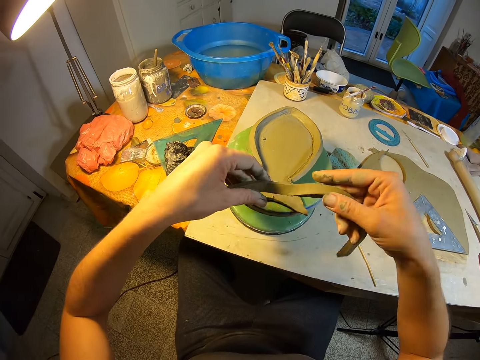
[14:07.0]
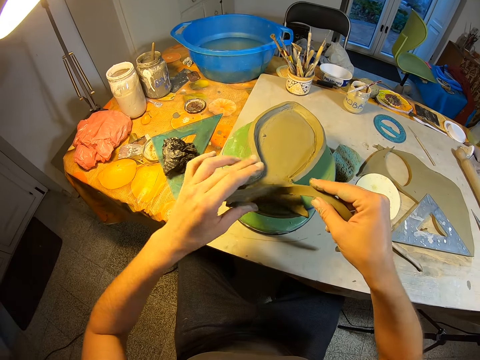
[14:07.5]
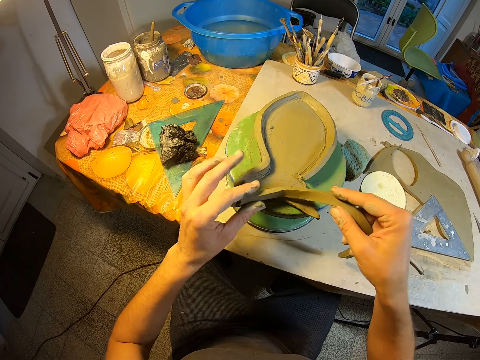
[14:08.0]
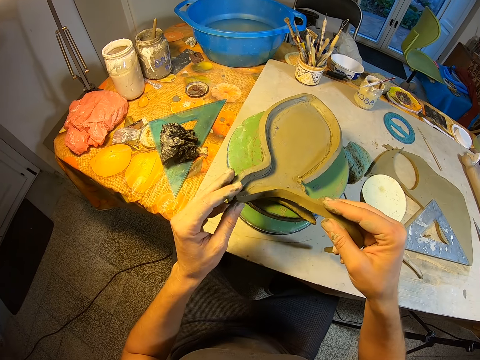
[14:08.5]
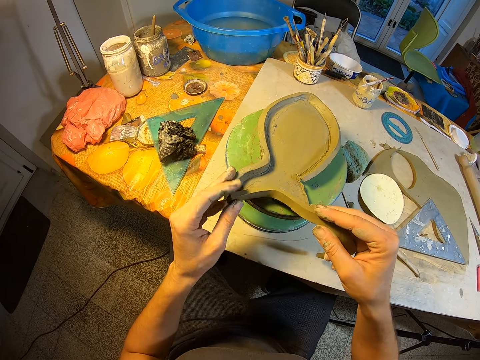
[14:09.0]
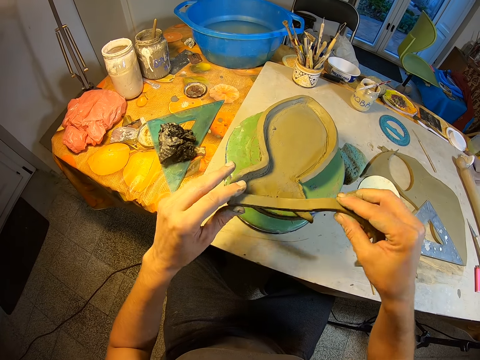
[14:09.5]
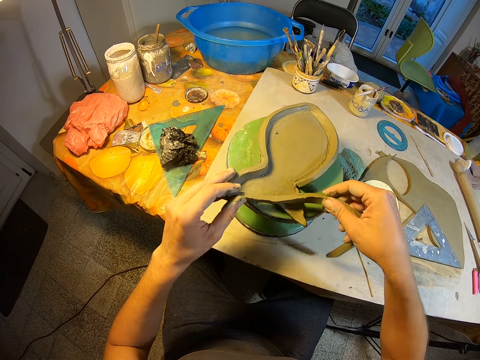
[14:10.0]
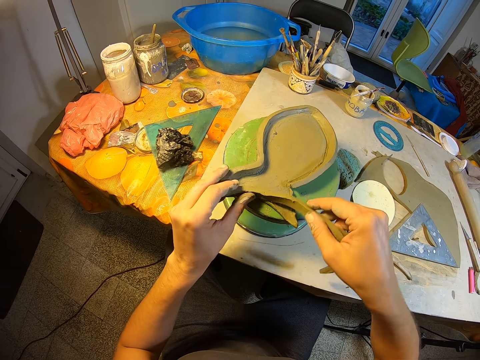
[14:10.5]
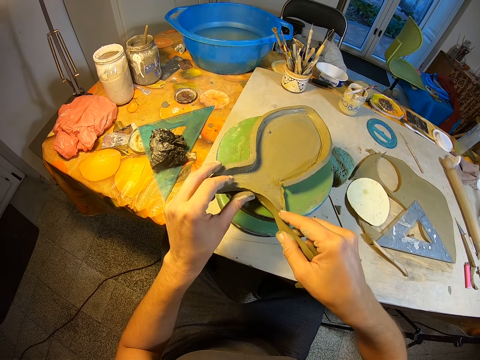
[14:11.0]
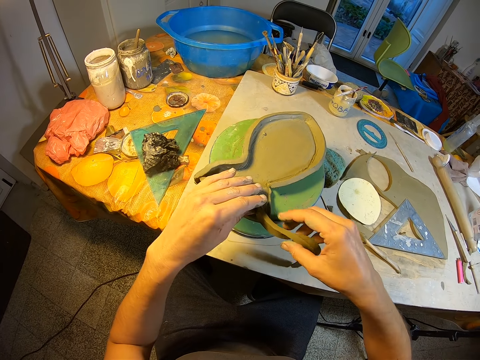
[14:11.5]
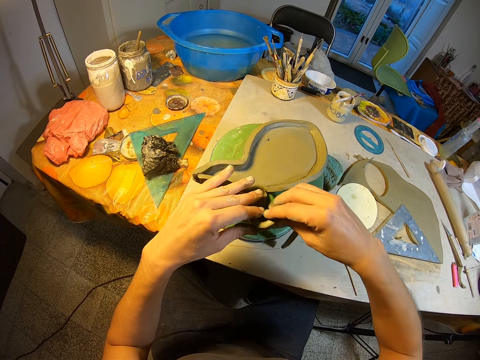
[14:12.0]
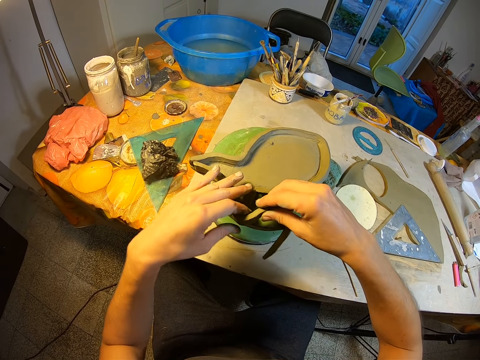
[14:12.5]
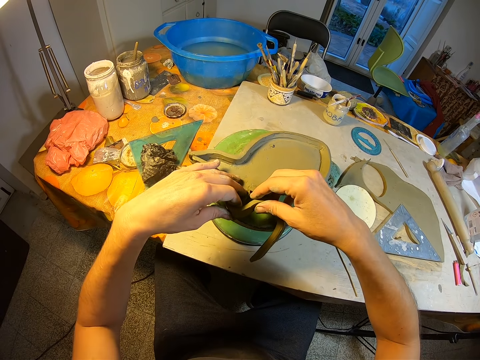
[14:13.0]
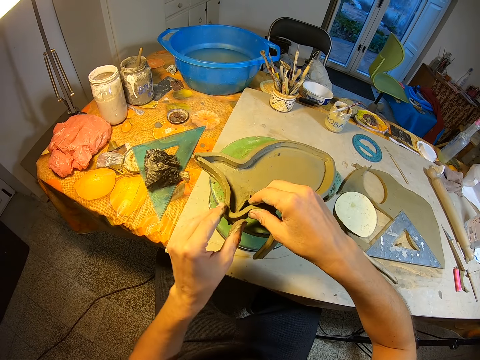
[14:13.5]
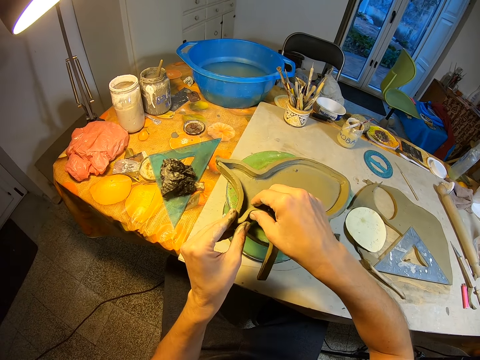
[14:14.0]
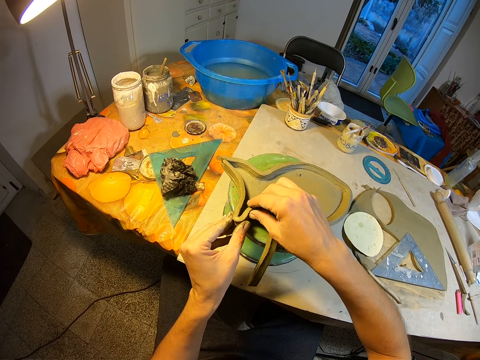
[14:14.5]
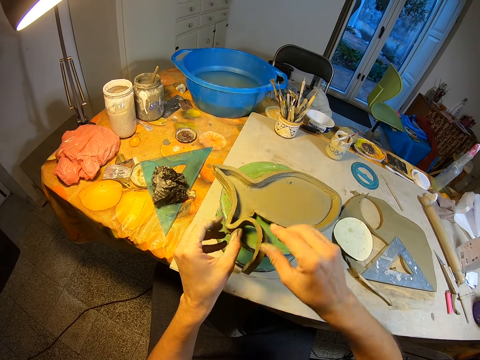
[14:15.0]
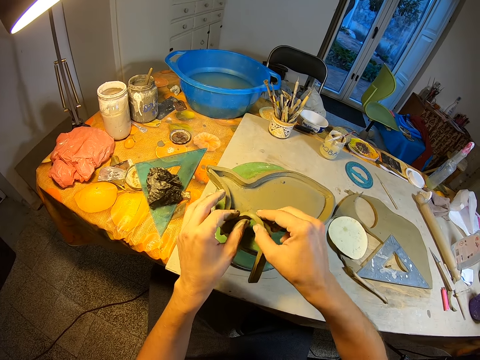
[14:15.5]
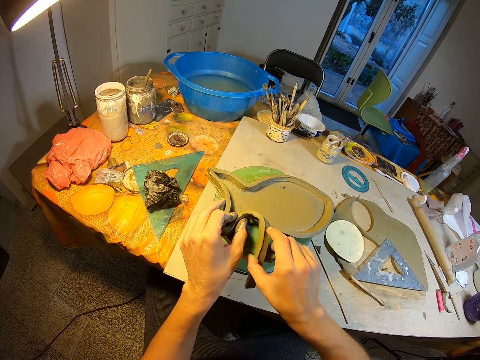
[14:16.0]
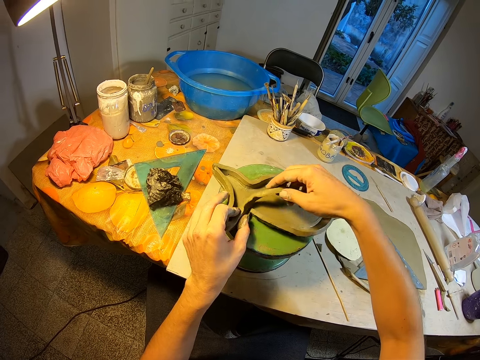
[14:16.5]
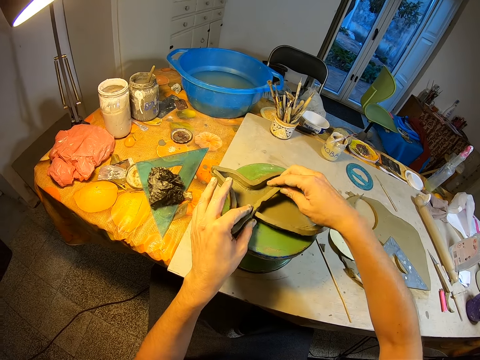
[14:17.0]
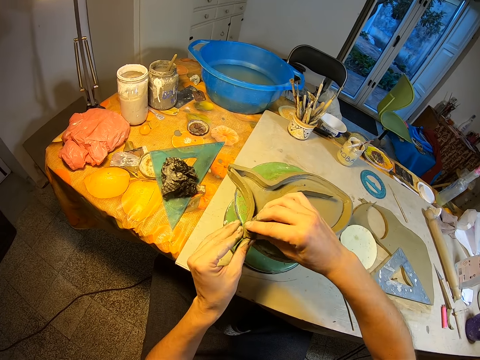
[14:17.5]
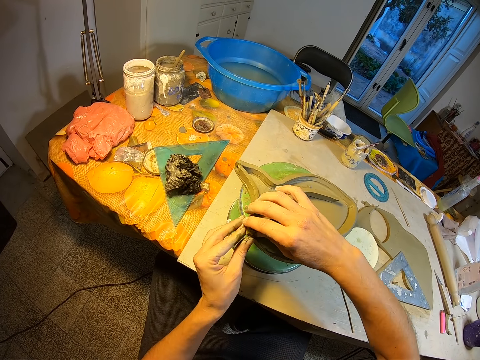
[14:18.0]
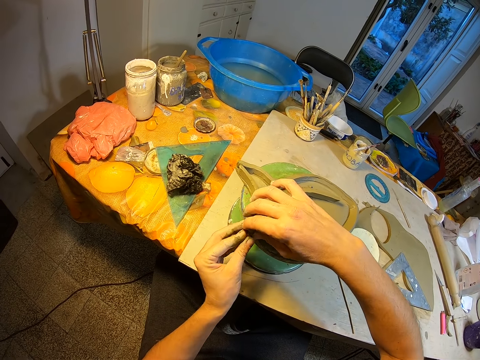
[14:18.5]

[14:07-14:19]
The camera wearer places the piece of clay mold on the clay mold with her left hand. She turns the piece of clay mold with both hands. She joins the piece of clay mold to the clay mold on the pottery wheel with both hands.

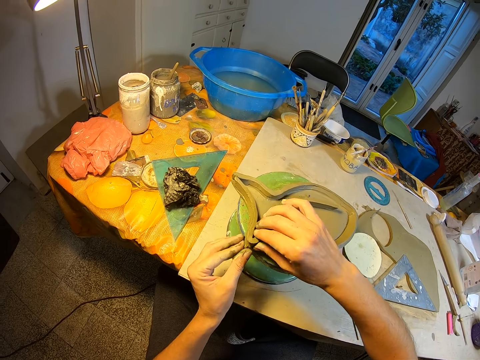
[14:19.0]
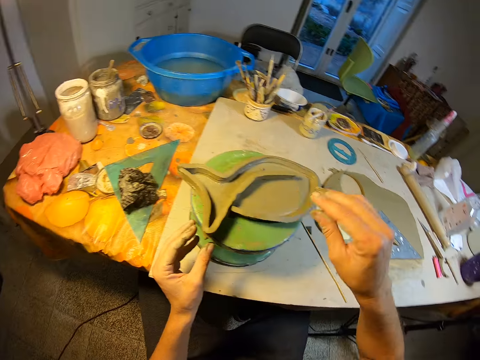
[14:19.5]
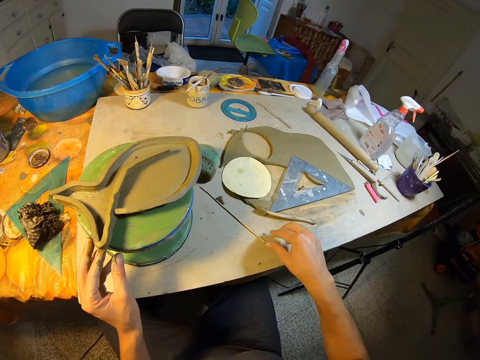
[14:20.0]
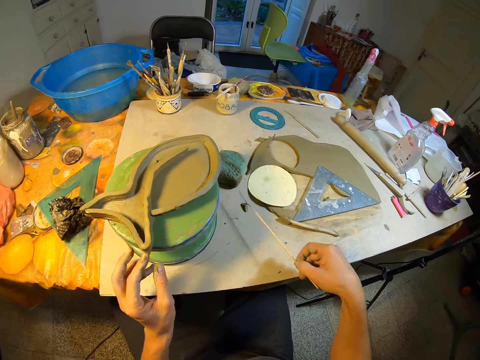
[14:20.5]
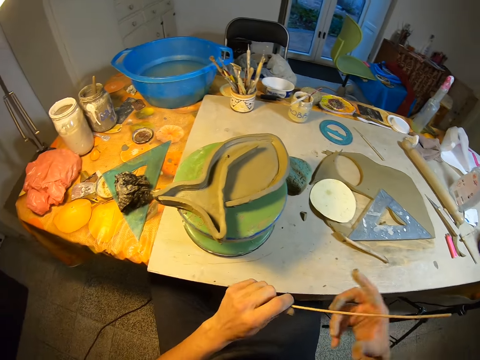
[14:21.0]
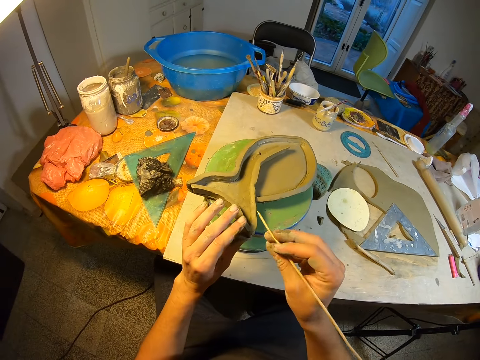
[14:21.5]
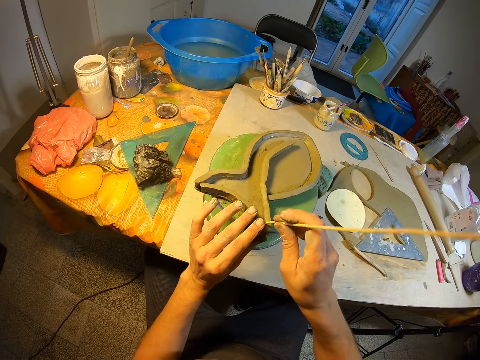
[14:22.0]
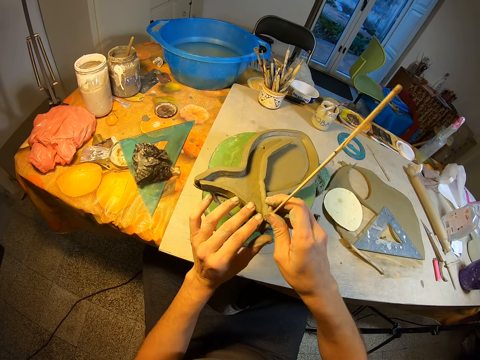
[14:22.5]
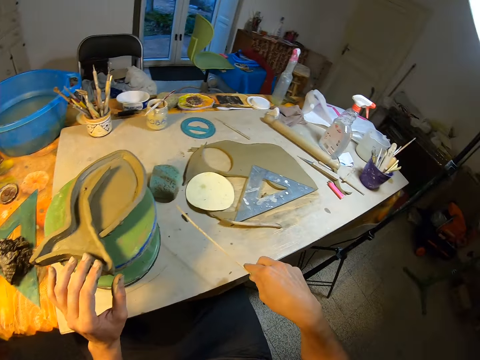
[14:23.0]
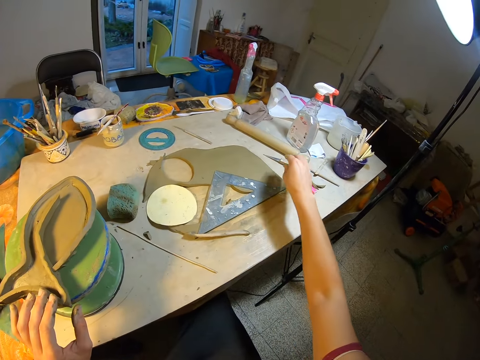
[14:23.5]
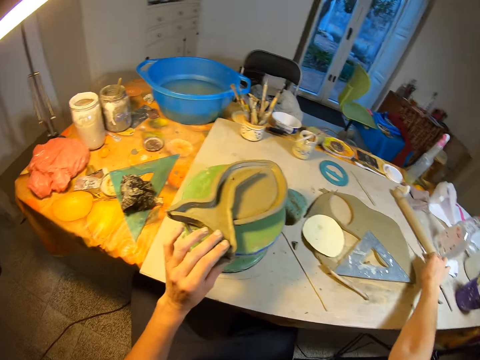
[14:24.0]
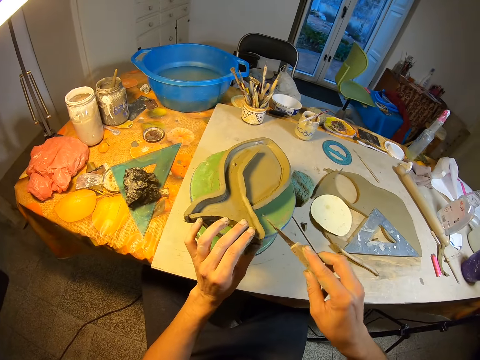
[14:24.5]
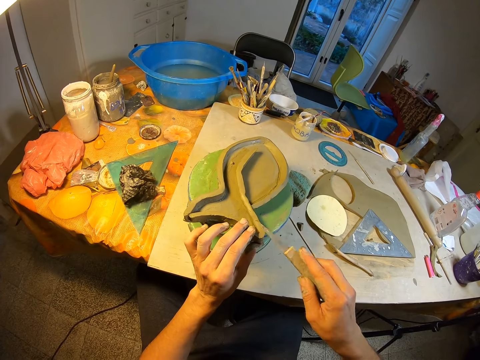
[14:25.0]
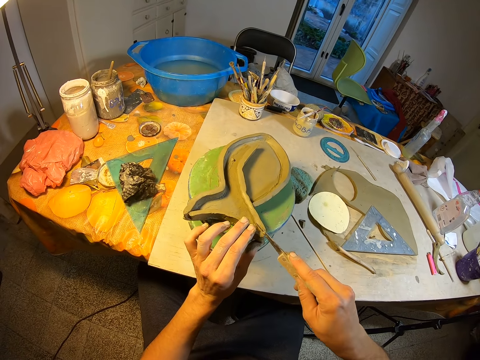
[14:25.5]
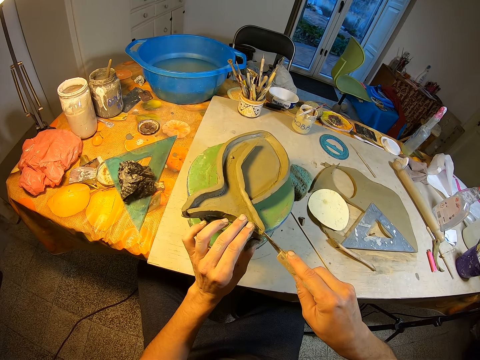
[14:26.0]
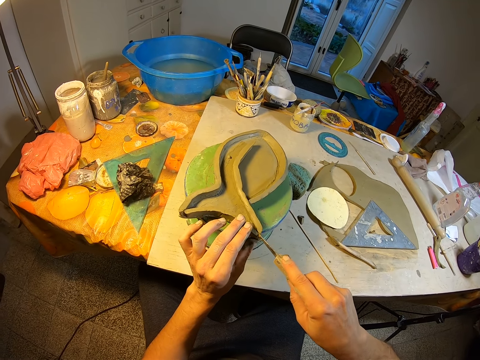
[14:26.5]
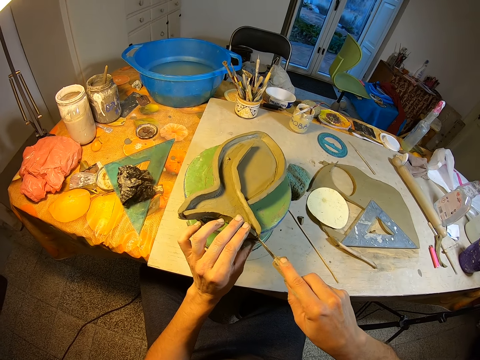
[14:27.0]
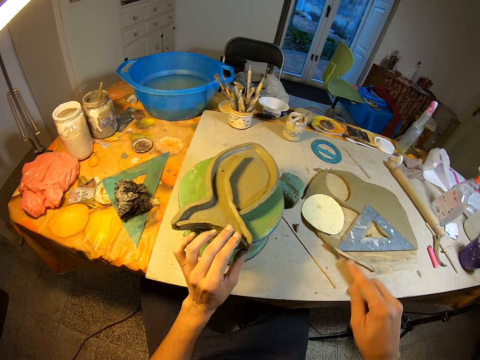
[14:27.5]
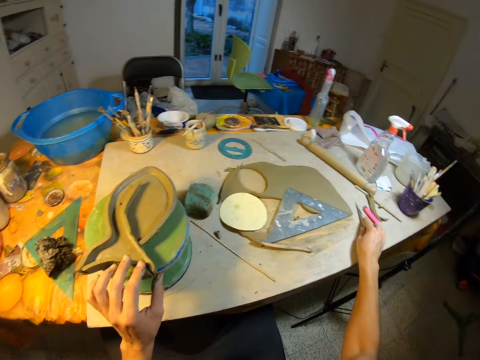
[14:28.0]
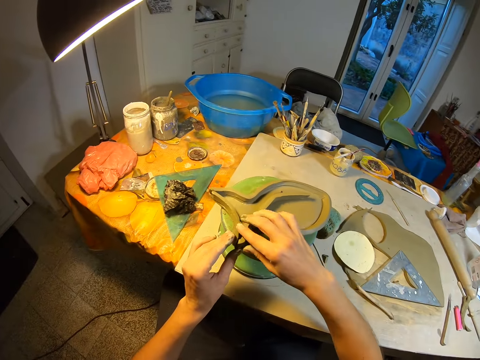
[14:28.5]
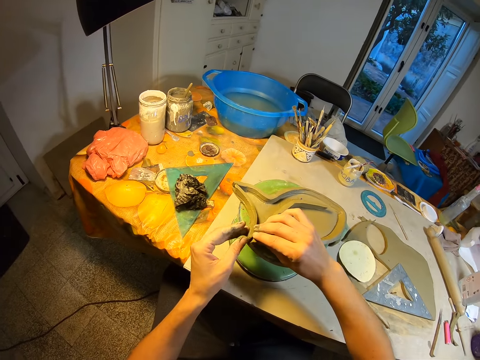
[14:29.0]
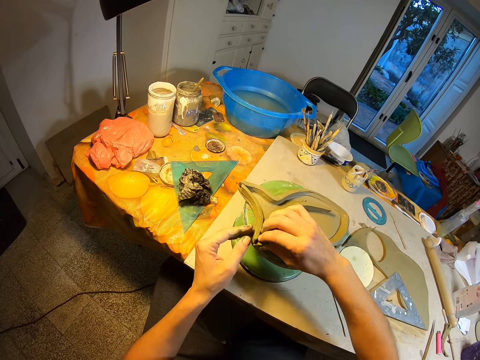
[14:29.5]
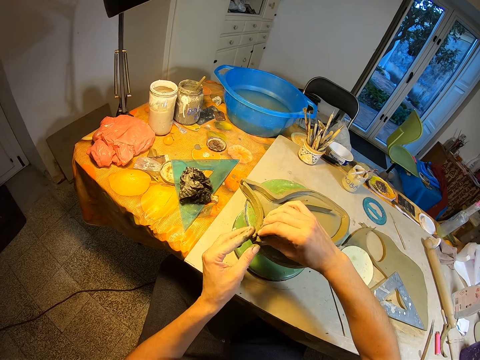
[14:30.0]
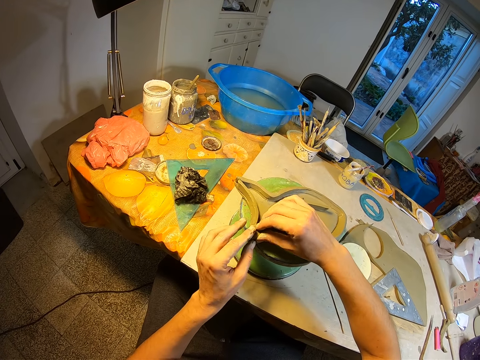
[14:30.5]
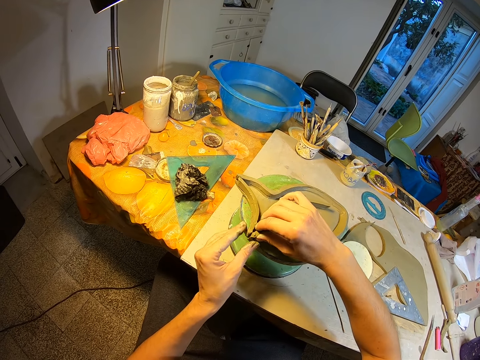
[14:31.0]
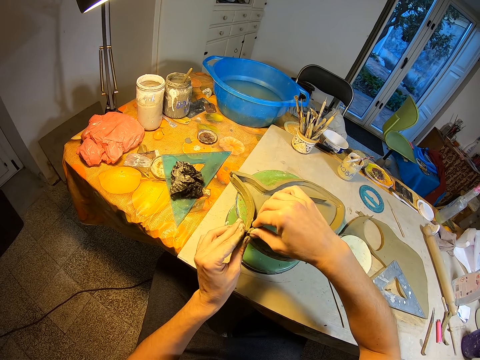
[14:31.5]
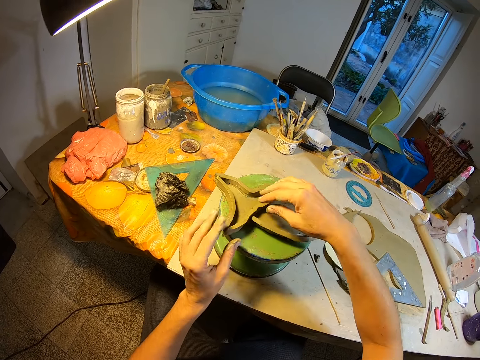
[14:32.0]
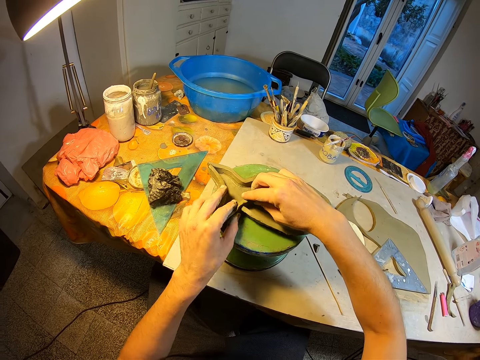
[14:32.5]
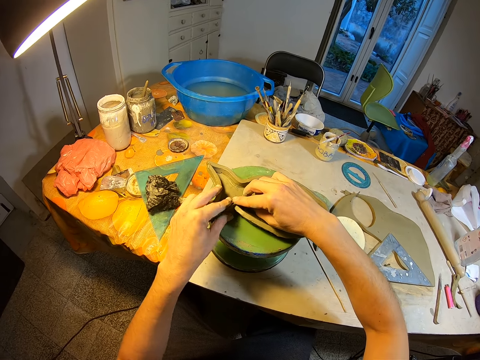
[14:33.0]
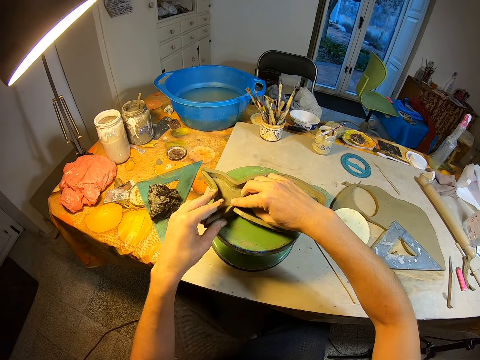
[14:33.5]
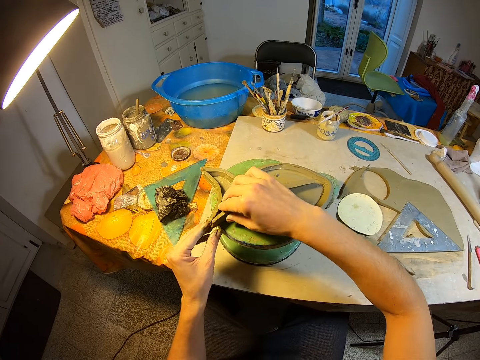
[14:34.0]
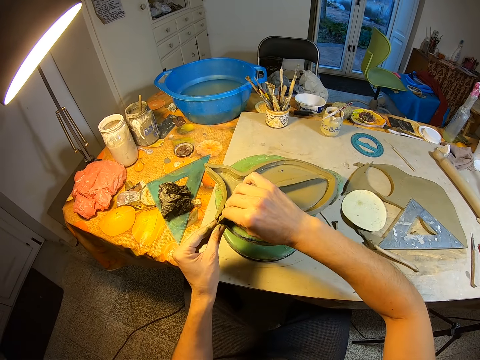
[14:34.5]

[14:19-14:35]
The camera wearer picks up a clay stick shaper on the table with her right hand. She holds the clay stick shaper with both hands. She holds the clay stick shaper with her right hand. She shapes the piece of clay mold with the clay shaper in her right hand. She places the clay stick shaper on the table with her right hand. She picks up a clay cutter from the table with her right hand. She cuts the piece of clay mold on the pottery wheel with the clay cutter in her right hand. She places the clay cutter on the table with her right hand. She adjusts the piece of clay mold with both hands.
